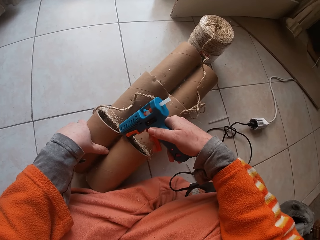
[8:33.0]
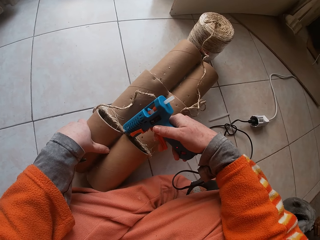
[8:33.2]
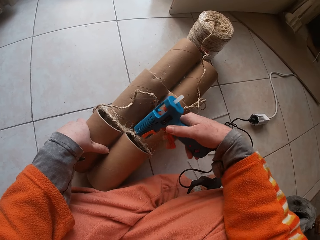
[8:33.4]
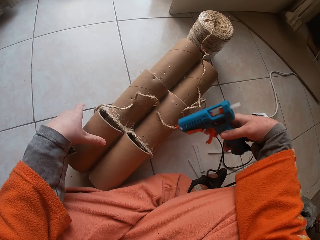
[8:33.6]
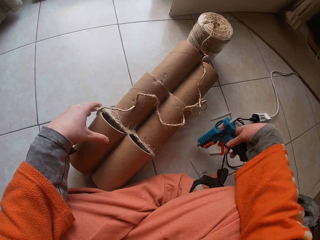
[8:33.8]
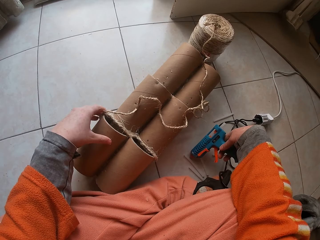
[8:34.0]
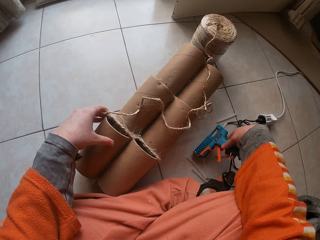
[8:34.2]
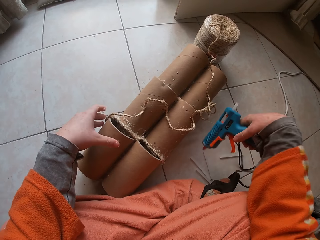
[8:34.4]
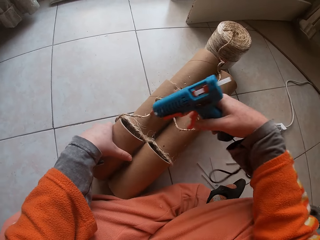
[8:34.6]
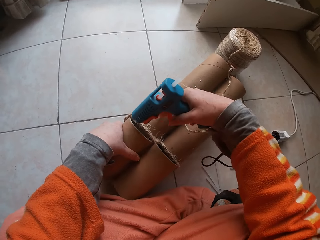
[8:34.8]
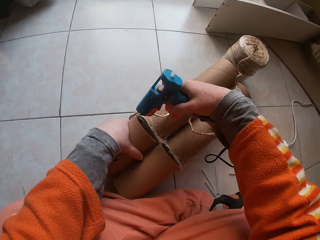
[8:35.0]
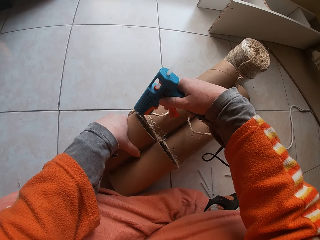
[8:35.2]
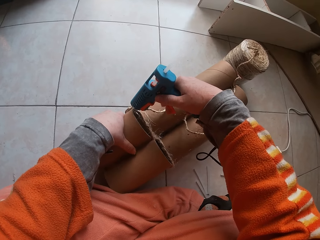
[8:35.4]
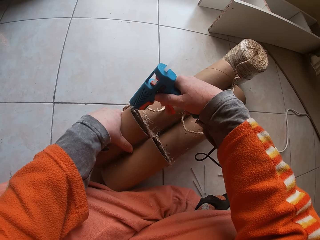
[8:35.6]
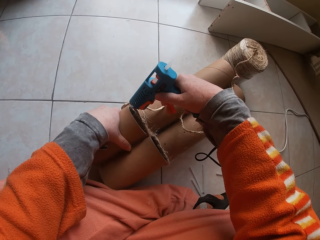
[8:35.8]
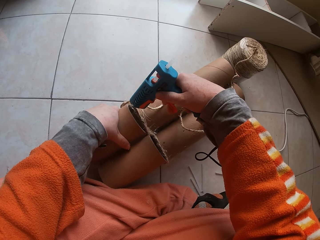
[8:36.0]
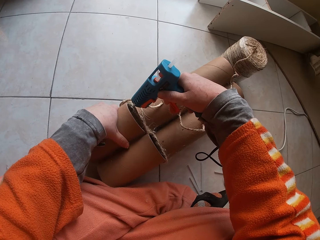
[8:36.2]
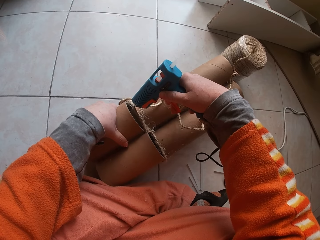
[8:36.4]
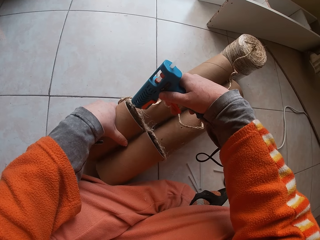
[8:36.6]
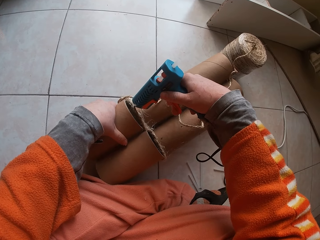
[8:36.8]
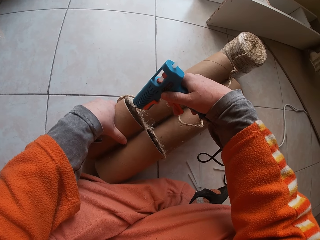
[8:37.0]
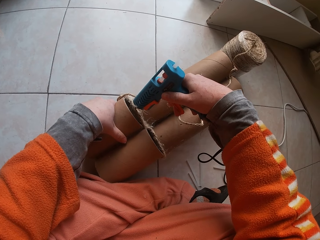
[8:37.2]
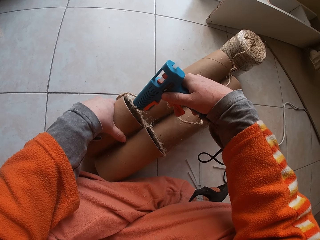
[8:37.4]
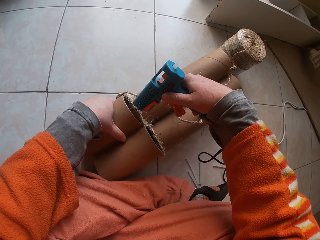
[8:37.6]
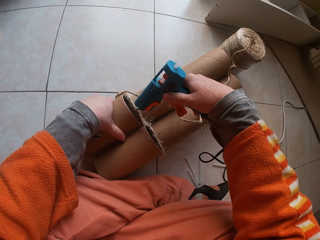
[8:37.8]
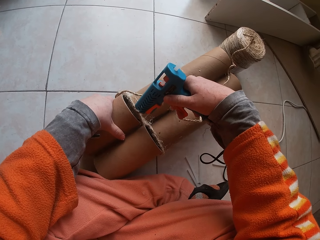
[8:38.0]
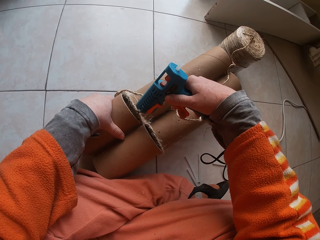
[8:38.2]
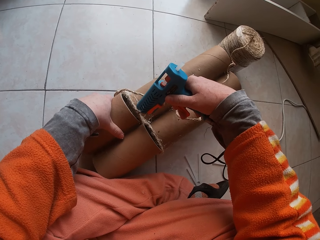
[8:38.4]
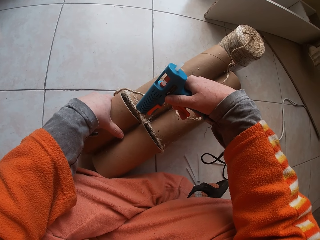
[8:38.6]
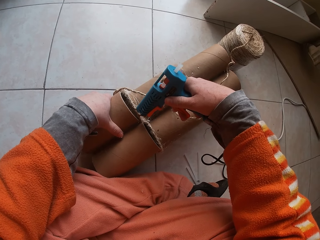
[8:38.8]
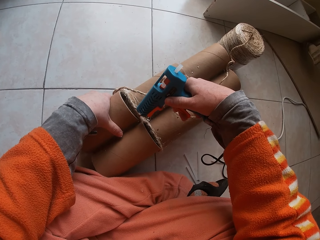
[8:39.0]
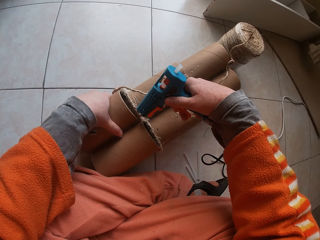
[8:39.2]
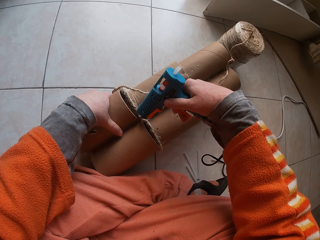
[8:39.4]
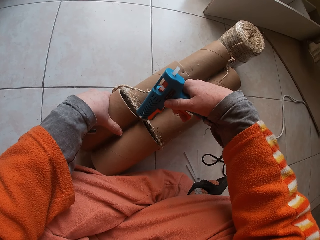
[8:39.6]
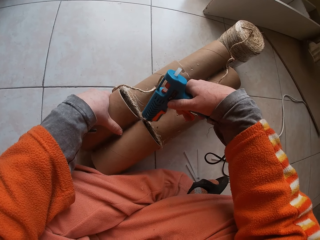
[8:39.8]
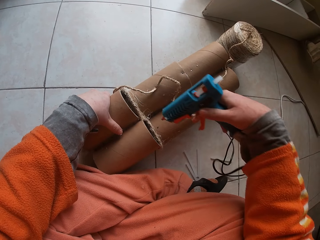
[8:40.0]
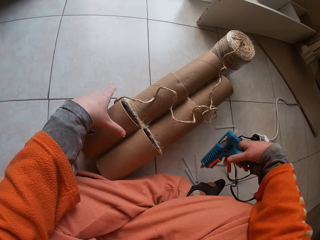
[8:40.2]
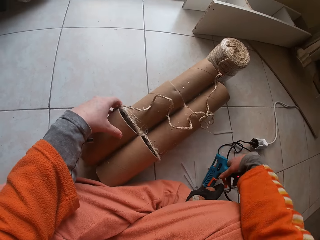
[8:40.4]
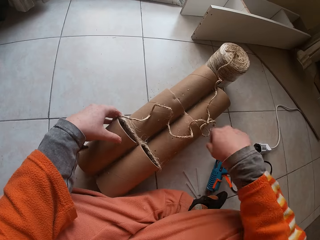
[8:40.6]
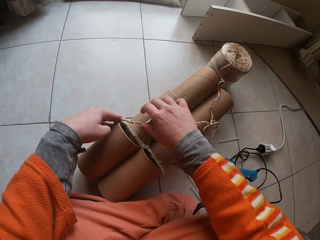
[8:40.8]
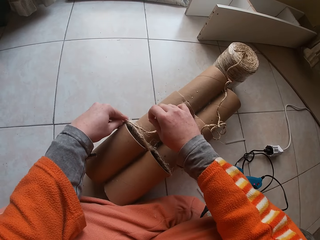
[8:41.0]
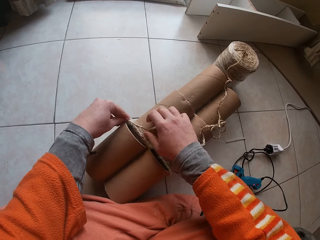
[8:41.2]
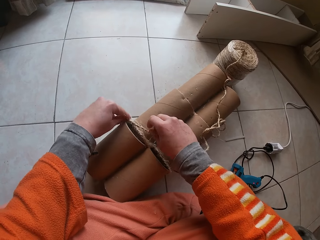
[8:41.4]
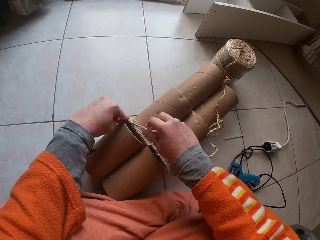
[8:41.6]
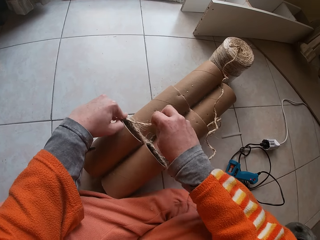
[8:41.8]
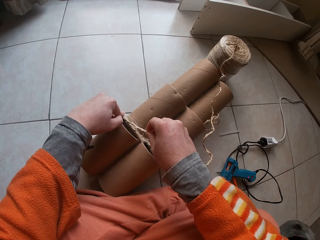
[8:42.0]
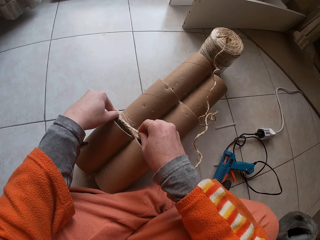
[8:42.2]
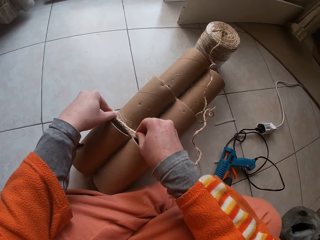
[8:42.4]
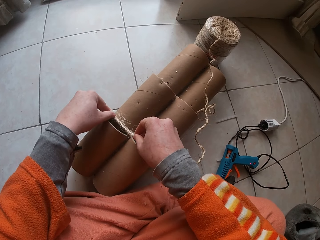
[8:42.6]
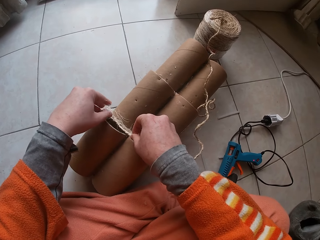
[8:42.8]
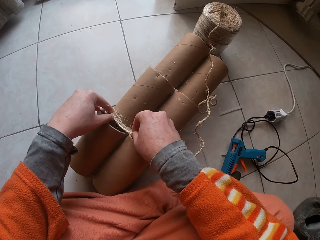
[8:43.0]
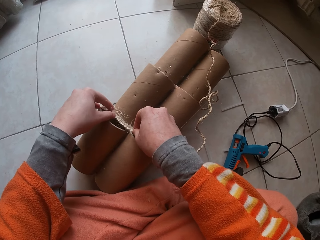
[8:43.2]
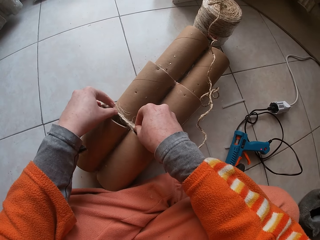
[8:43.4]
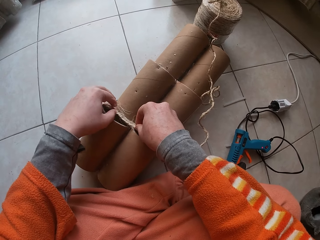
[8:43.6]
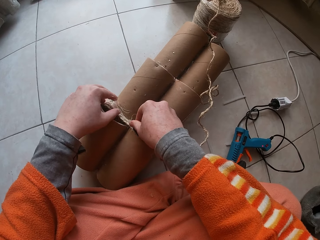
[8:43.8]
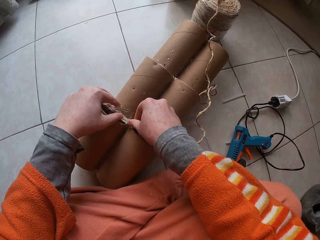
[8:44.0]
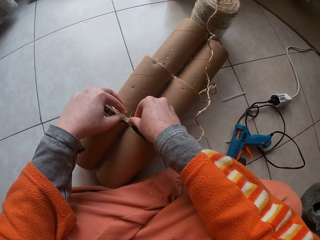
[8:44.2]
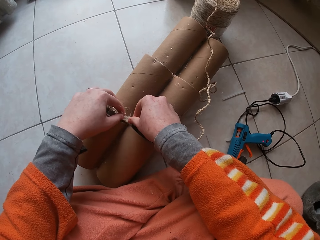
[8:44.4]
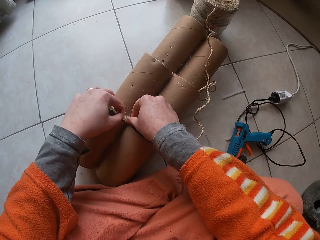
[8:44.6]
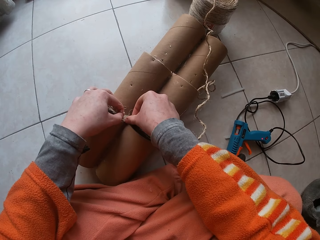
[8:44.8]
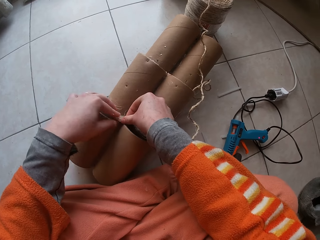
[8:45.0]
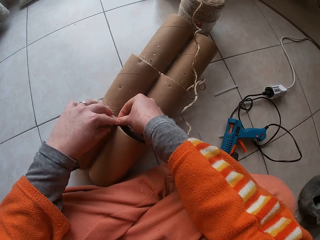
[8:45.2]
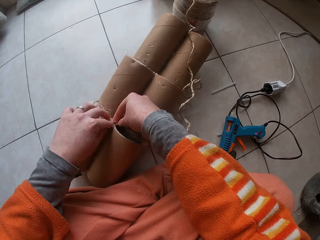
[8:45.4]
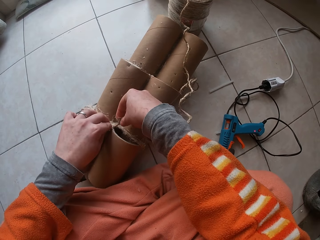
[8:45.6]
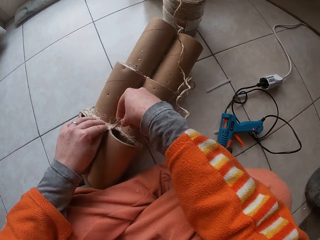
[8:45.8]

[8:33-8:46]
The camera wearer drops the glue gun on the floor. They carry the glue gun with the right hand, and put glue on the cardboard tube or string. They drop the glue gun on the floor. They stick the yarn to the cardboard tube. They roll the string on the string holder.

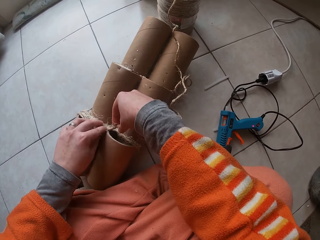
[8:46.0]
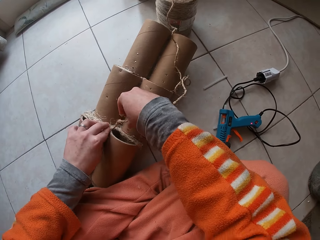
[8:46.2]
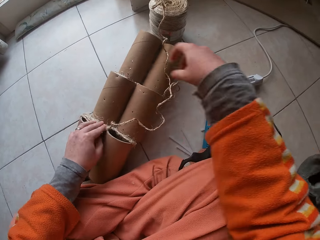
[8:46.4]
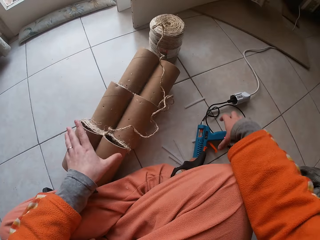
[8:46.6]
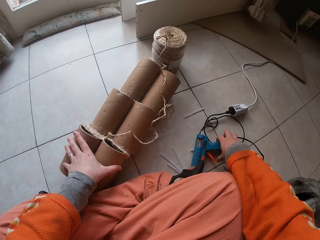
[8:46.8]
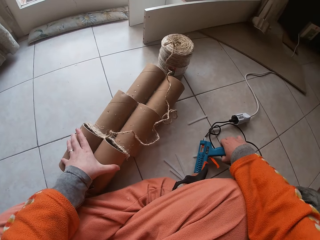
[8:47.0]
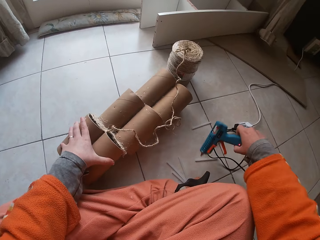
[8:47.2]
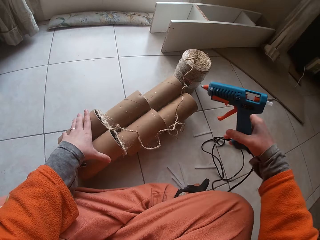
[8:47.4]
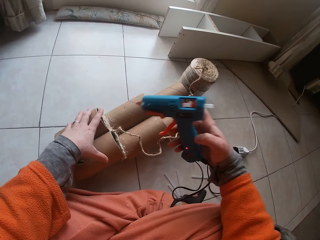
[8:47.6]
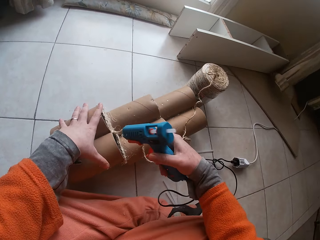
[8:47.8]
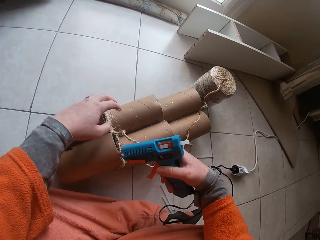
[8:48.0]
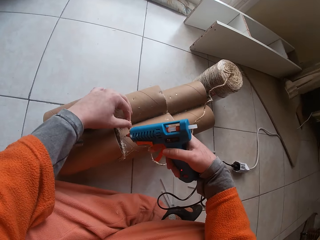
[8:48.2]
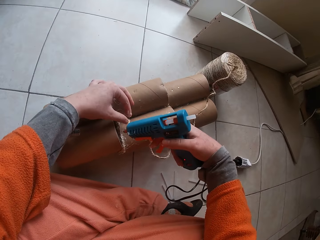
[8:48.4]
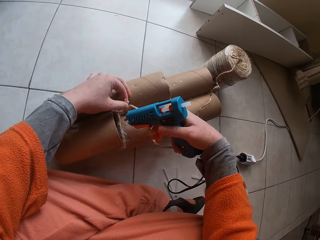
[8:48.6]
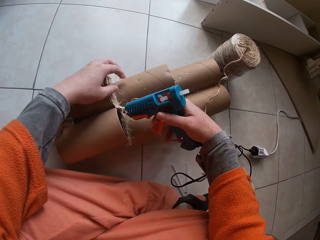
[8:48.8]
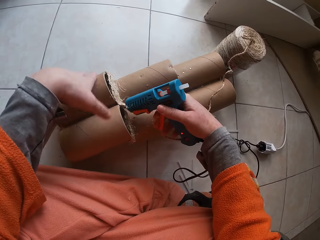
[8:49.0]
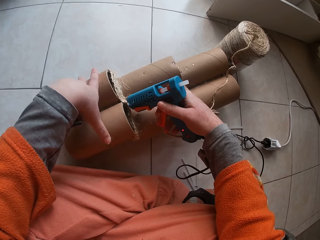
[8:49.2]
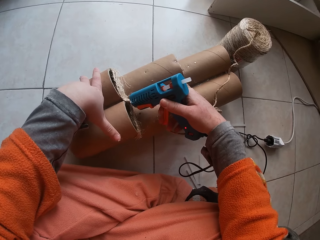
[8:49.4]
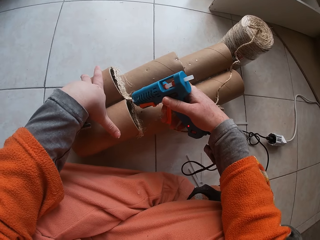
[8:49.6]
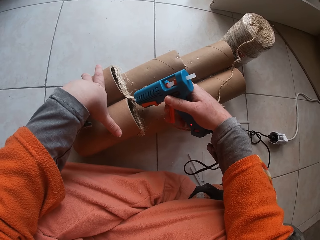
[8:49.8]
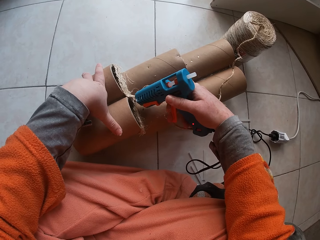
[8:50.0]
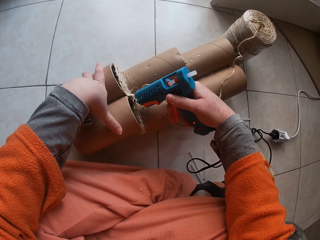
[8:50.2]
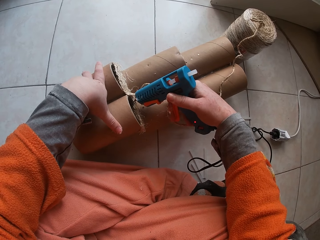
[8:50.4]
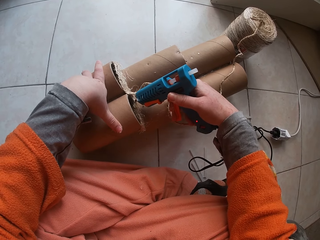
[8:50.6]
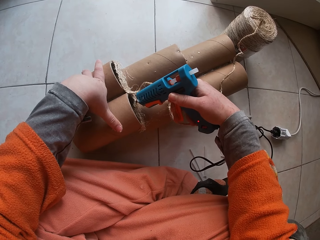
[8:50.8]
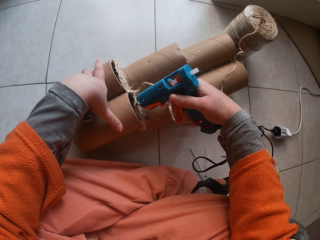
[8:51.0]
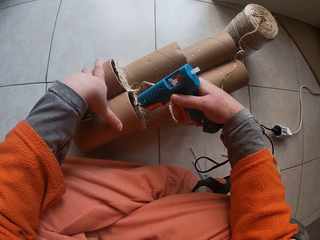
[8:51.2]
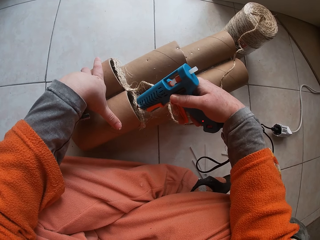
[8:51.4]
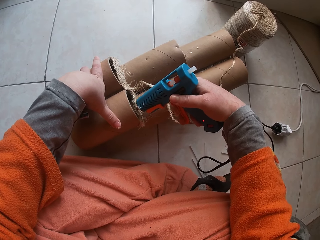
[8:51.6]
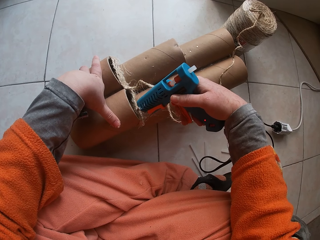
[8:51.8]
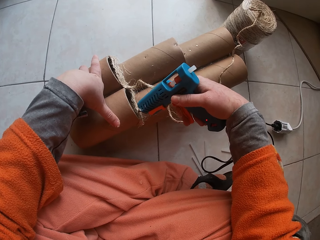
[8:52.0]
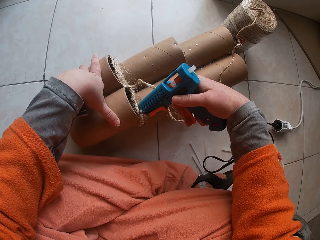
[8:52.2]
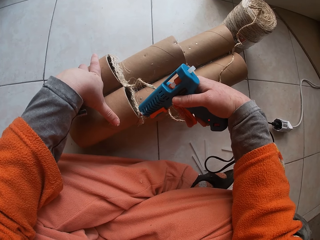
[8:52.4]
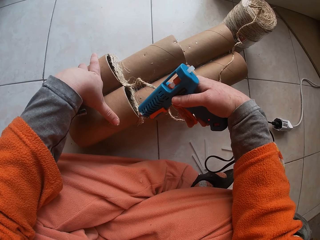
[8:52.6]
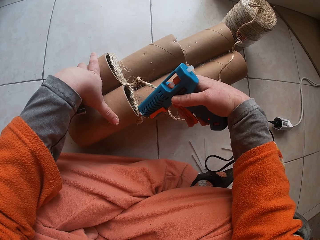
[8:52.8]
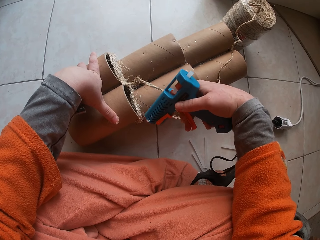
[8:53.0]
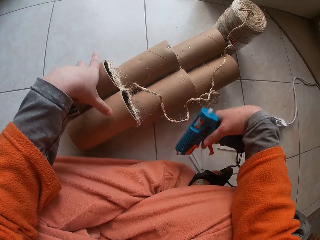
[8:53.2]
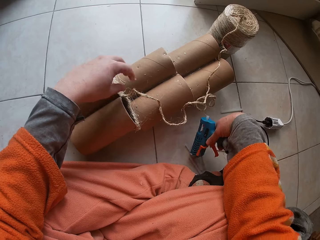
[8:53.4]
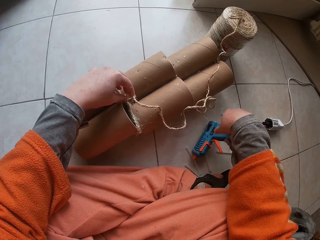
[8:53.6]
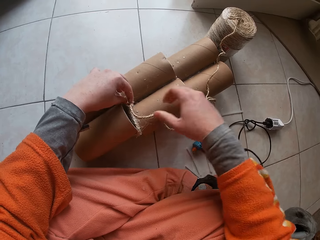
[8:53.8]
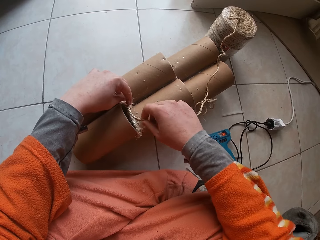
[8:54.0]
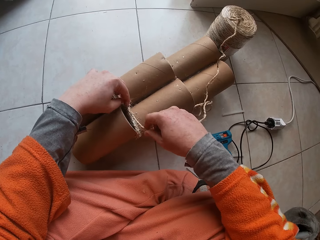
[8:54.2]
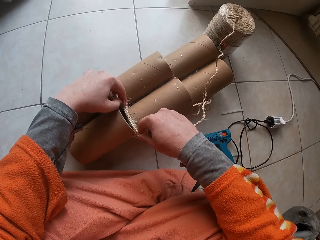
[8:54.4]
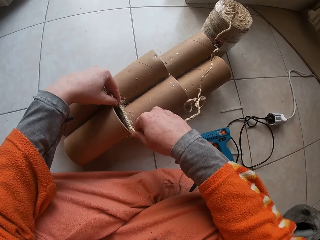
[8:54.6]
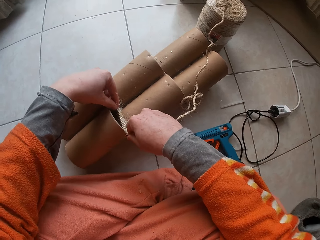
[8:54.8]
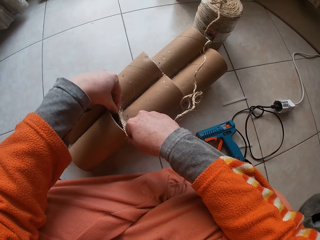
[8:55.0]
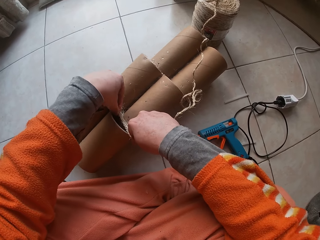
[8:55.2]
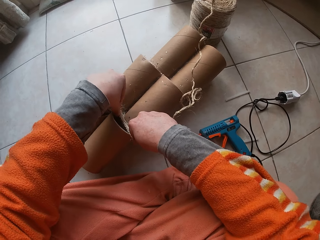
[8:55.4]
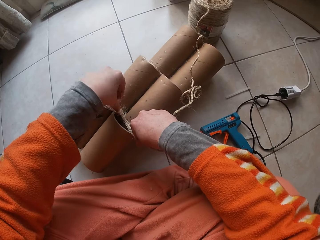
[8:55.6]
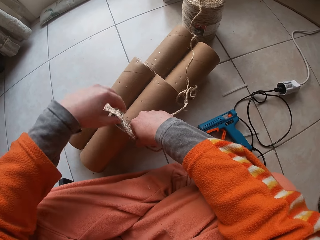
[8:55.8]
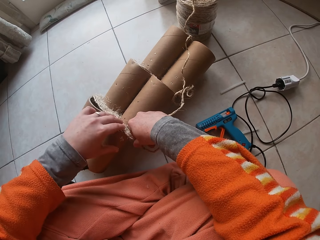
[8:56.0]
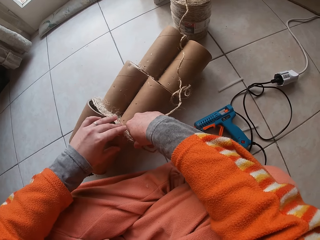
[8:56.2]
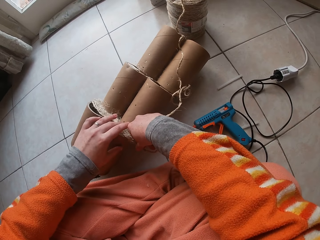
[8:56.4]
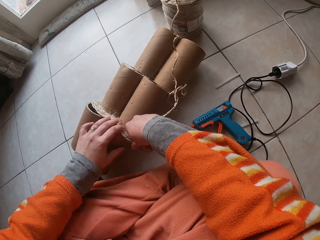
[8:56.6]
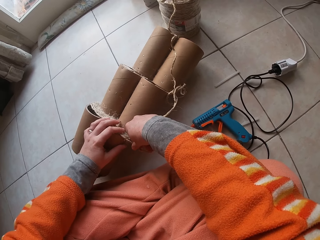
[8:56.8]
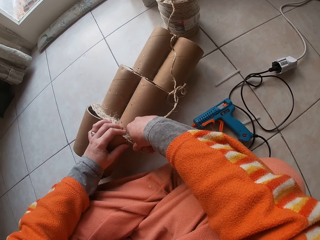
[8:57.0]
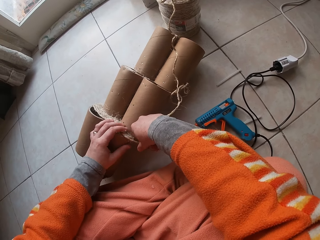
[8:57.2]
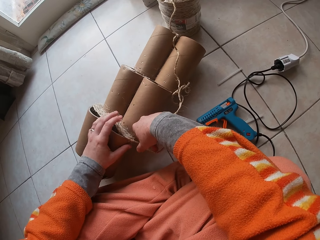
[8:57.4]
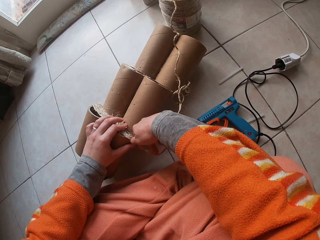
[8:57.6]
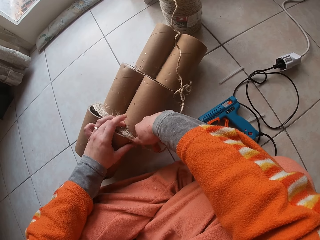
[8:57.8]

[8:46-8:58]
The camera wearer carries the glue gun with the right hand. They pick up the glue gun. They put glue on the cardboard tube or string. They drop the glue gun on the floor. They stick the yarn to the cardboard tube. They roll the string on the string holder.
